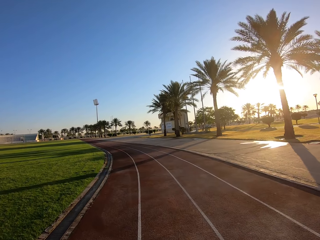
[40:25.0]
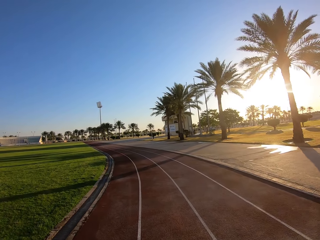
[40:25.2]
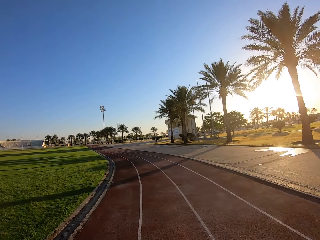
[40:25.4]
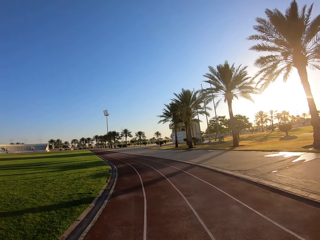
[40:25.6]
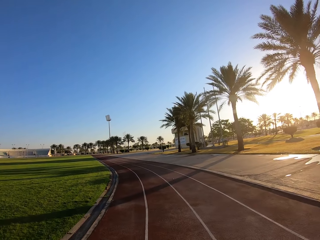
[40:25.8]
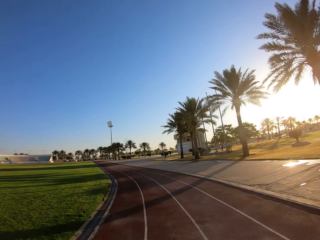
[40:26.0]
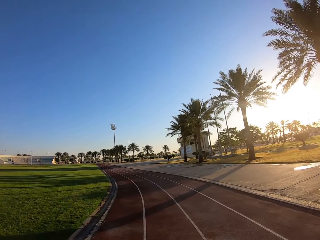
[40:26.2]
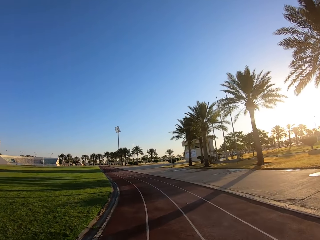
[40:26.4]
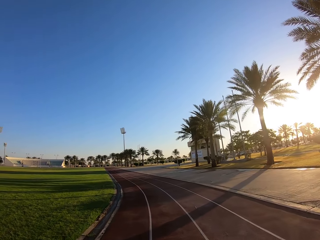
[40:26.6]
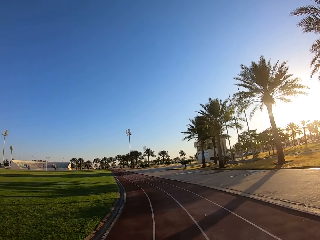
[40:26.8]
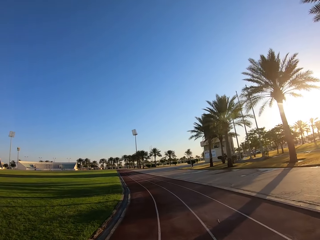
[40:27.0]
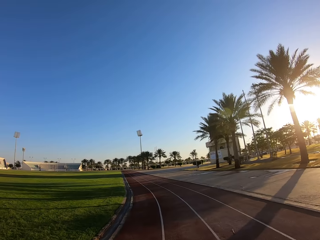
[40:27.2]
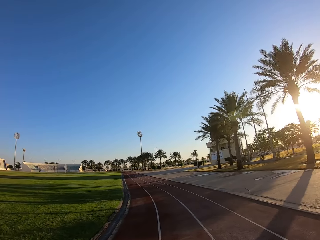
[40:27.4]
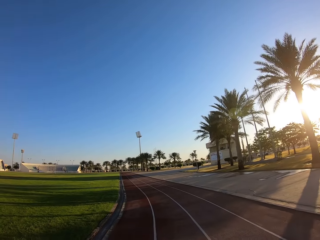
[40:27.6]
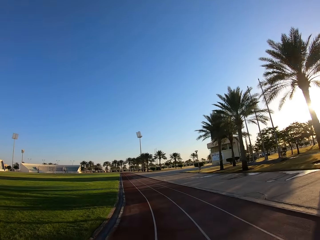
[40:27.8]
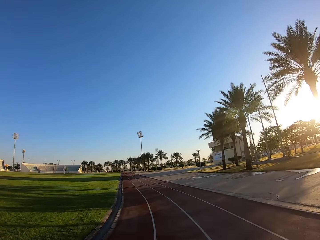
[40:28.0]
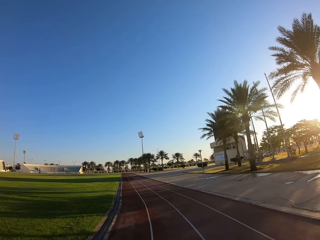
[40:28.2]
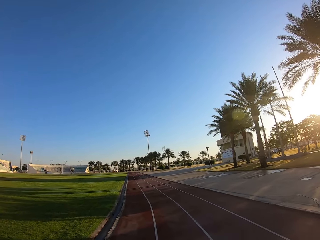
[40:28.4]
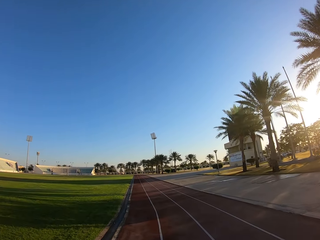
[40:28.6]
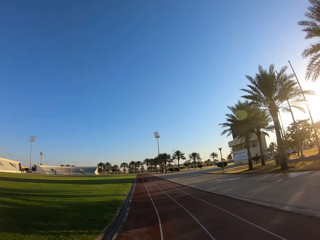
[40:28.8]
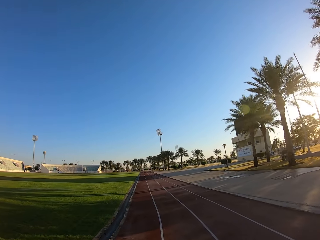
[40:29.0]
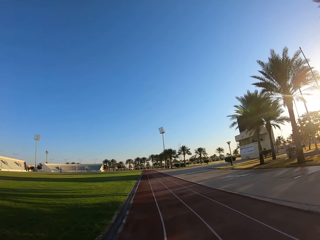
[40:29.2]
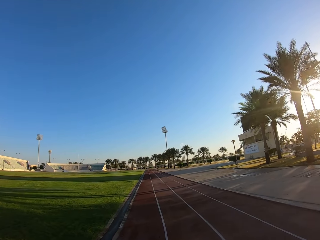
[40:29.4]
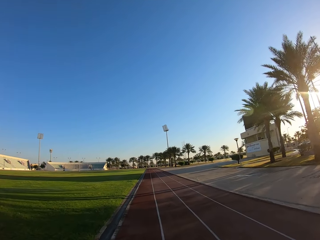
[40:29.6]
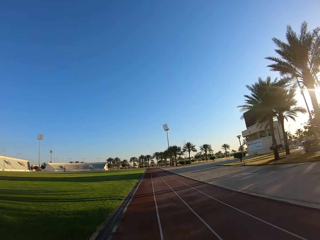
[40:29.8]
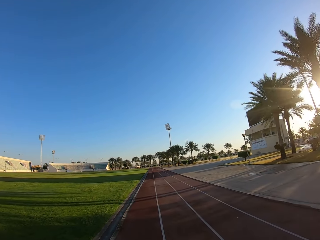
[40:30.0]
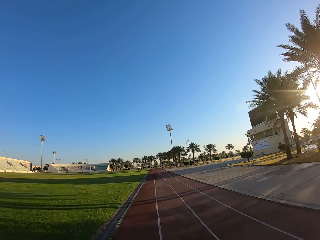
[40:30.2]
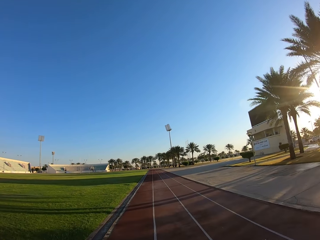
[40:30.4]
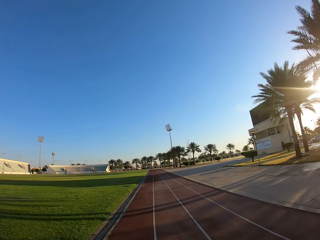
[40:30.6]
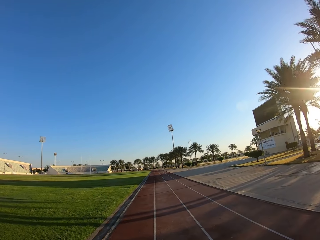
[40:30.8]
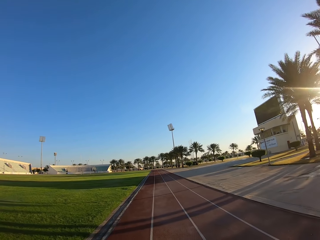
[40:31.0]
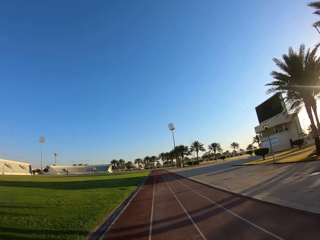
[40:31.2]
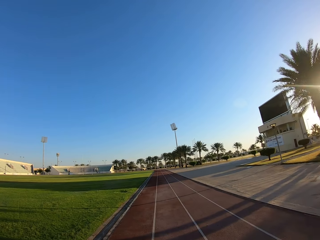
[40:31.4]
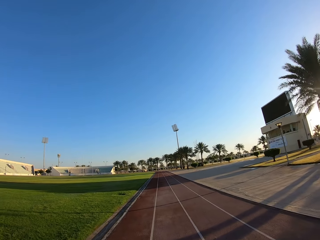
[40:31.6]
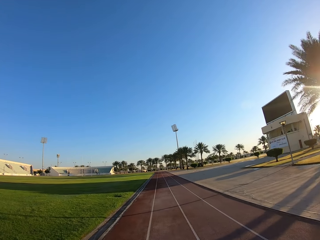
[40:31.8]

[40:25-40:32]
The camera wearer jogs.

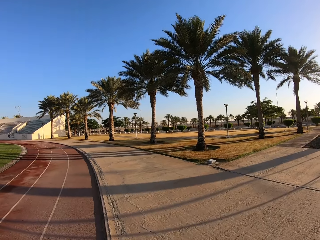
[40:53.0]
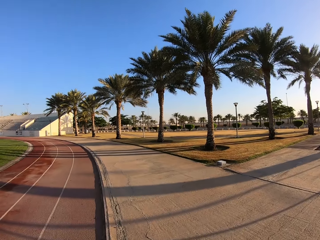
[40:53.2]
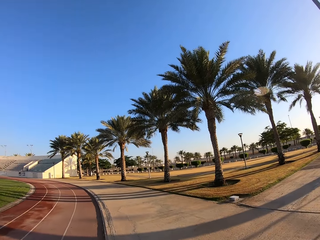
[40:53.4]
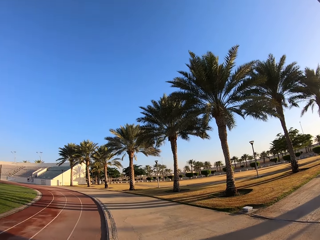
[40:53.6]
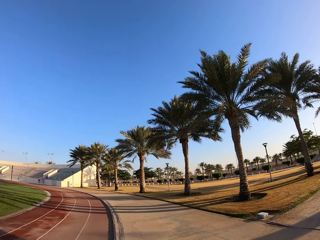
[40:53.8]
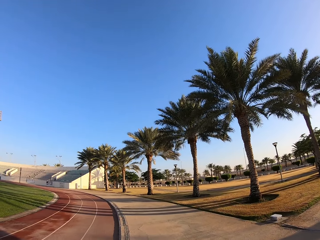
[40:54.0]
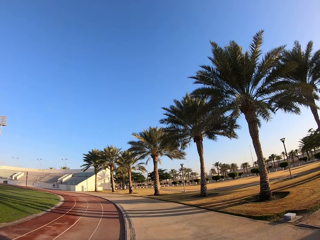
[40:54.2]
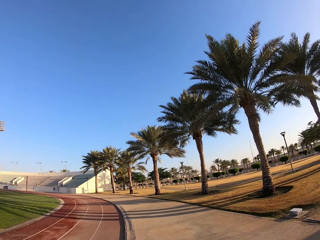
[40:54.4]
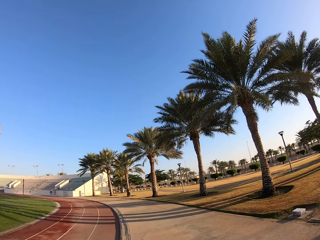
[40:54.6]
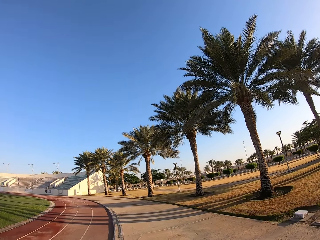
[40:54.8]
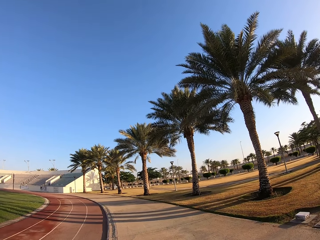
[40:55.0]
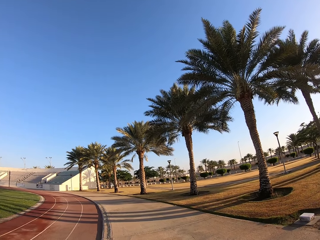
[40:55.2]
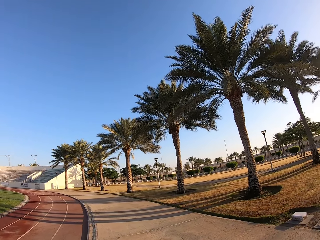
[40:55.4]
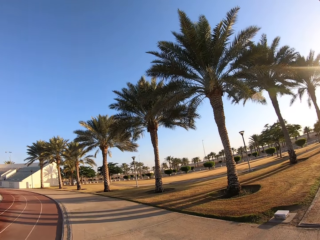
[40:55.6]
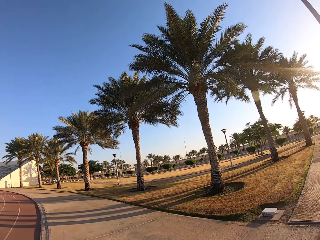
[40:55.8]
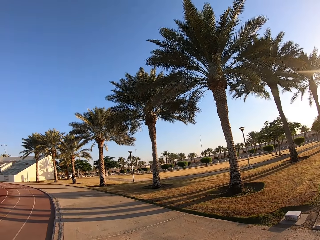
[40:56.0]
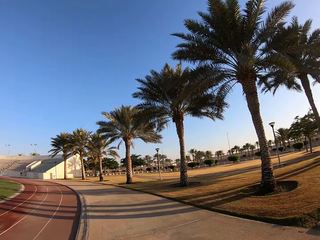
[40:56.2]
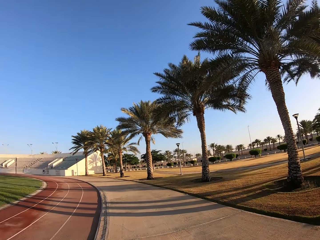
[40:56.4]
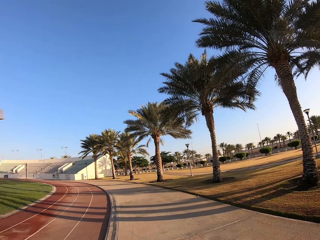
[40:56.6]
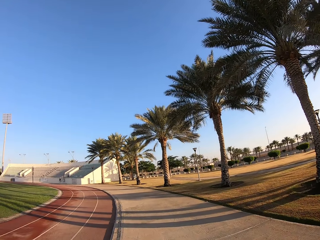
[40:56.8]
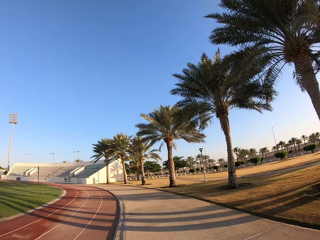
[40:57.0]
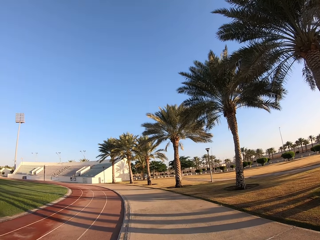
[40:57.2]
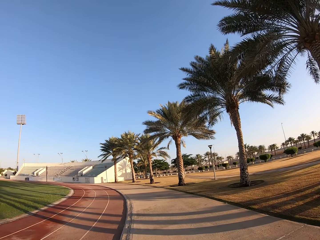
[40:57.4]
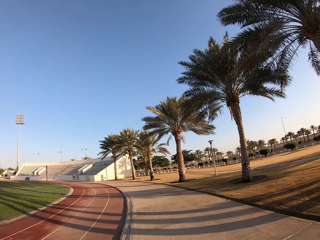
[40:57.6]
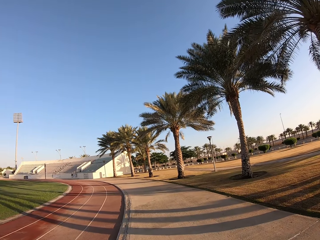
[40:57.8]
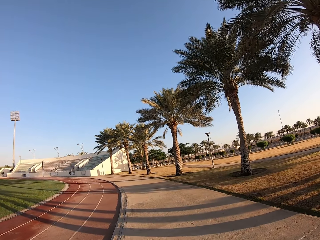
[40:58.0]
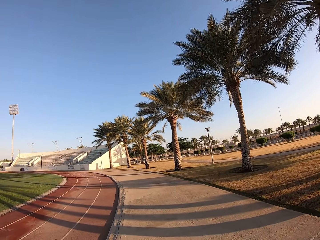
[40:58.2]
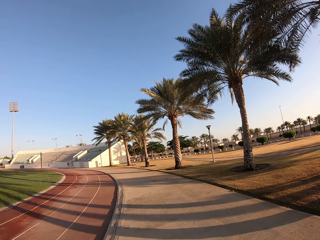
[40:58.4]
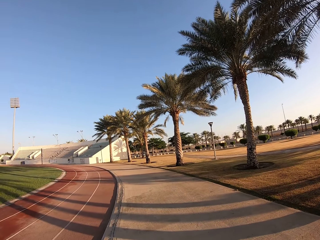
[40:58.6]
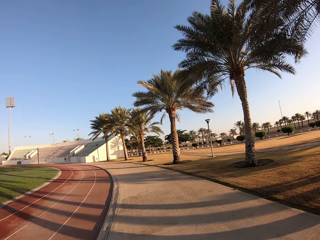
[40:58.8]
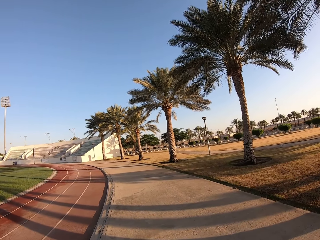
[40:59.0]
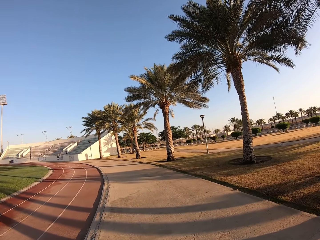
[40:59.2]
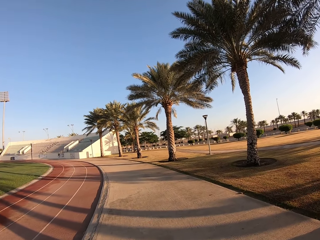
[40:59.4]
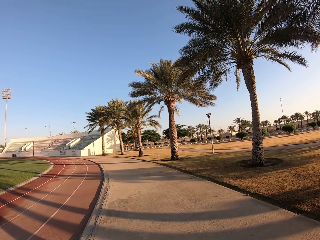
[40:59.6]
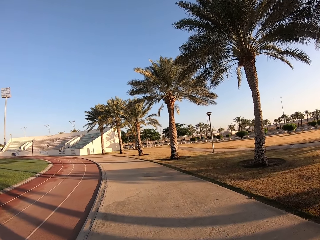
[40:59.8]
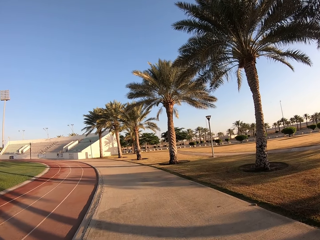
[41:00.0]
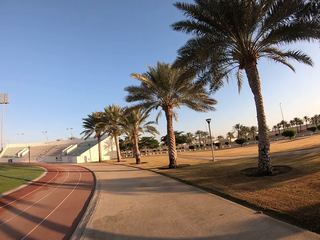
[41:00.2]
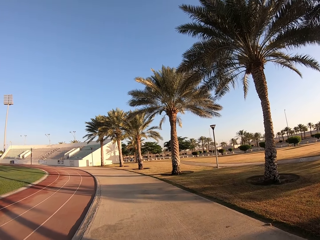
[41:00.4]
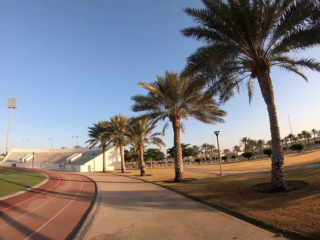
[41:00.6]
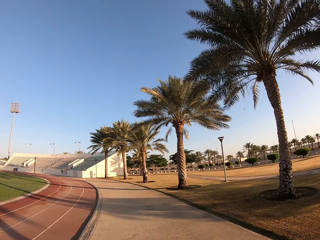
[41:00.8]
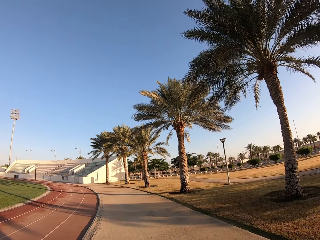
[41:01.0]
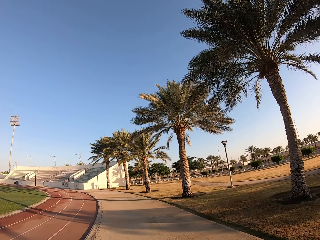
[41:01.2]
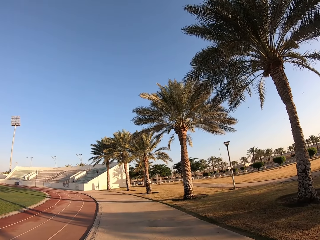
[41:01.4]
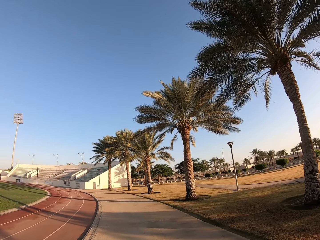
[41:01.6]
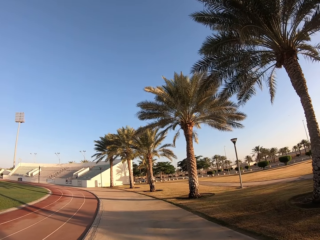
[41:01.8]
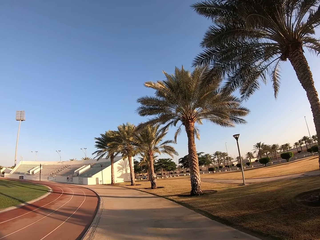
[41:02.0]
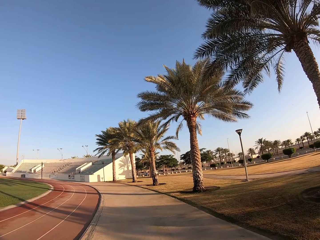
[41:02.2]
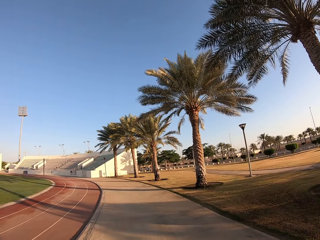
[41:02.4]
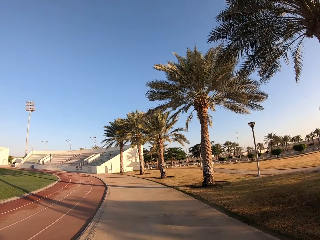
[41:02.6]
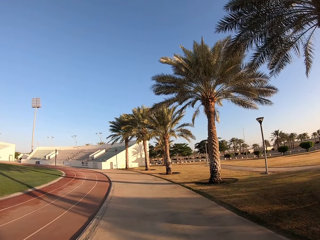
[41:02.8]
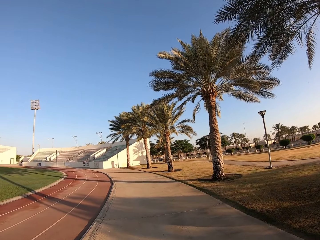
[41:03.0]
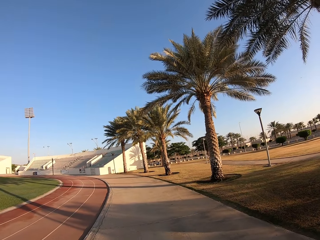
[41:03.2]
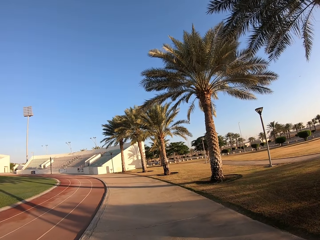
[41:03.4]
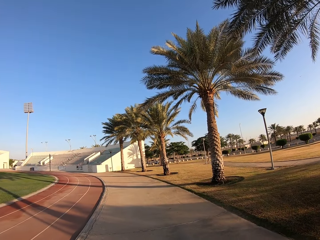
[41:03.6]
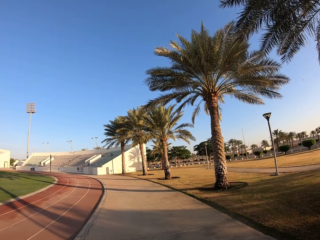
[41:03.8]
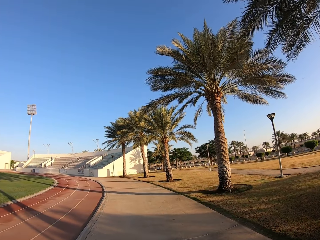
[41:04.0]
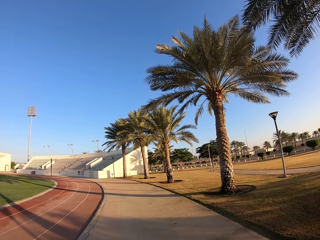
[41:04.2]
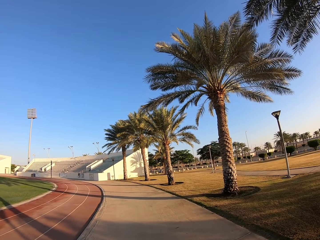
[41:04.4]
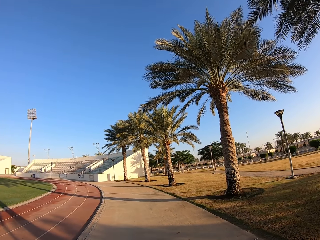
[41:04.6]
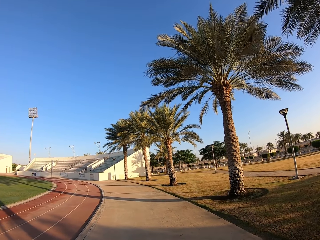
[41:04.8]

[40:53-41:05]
The camera wearer walks. They stop jogging. They look around the stadium. They walk around the stadium.

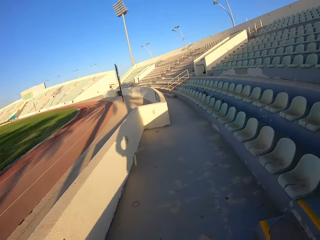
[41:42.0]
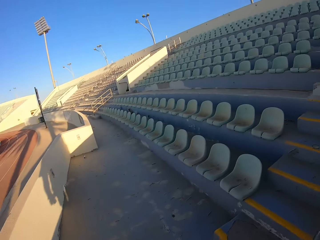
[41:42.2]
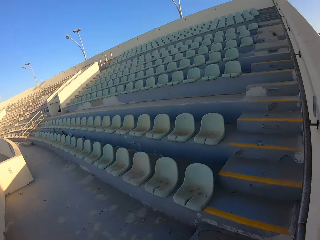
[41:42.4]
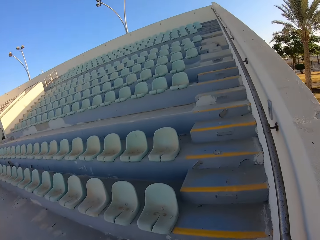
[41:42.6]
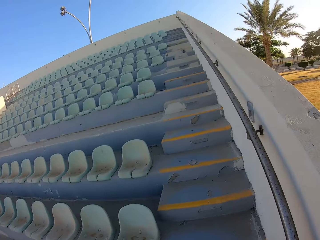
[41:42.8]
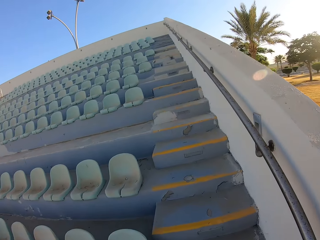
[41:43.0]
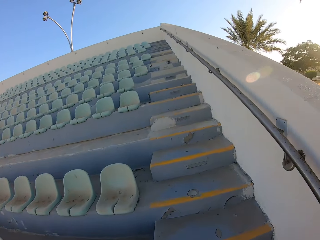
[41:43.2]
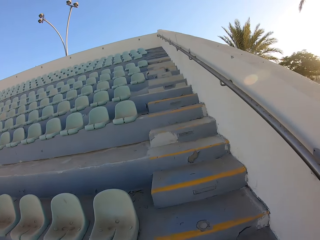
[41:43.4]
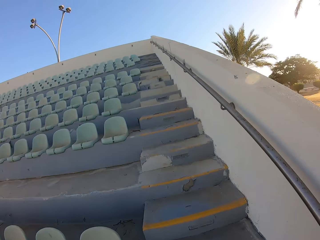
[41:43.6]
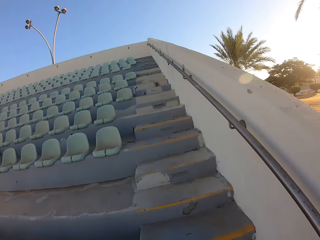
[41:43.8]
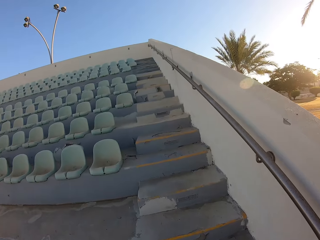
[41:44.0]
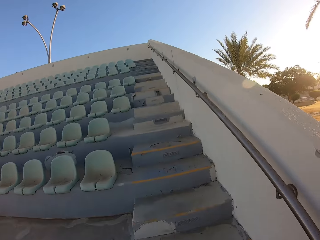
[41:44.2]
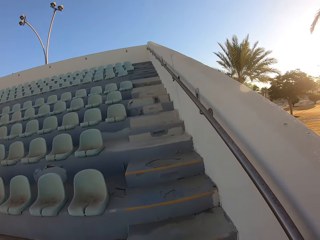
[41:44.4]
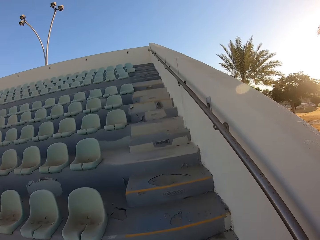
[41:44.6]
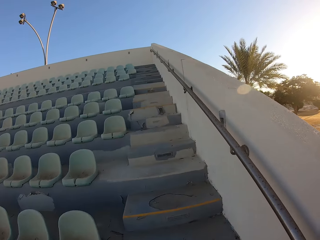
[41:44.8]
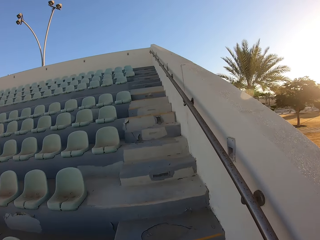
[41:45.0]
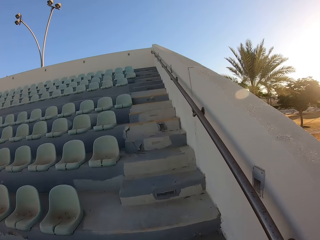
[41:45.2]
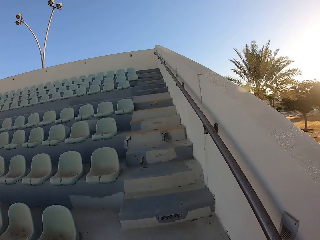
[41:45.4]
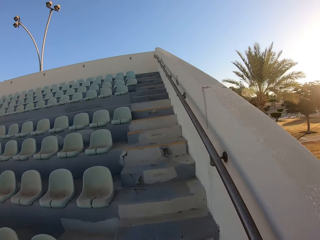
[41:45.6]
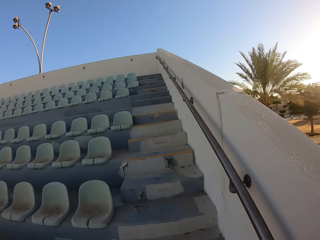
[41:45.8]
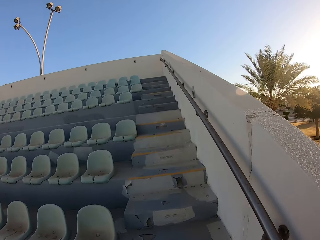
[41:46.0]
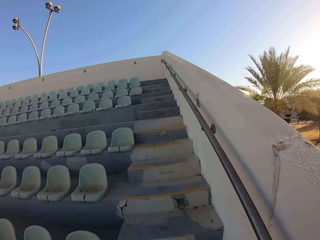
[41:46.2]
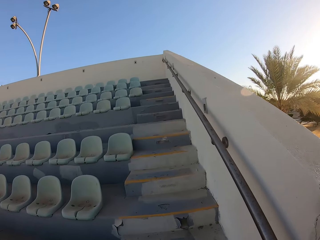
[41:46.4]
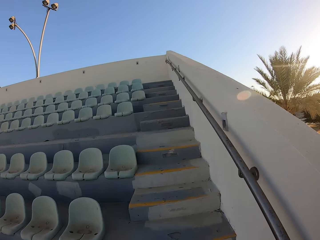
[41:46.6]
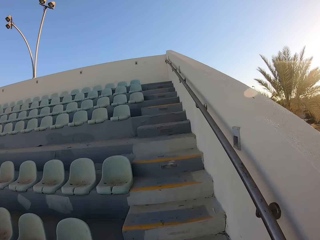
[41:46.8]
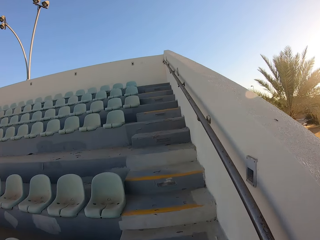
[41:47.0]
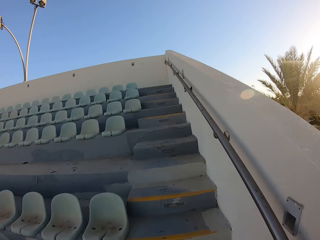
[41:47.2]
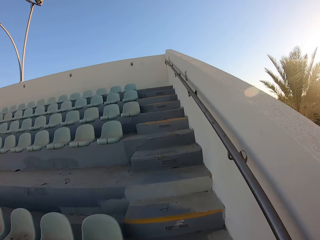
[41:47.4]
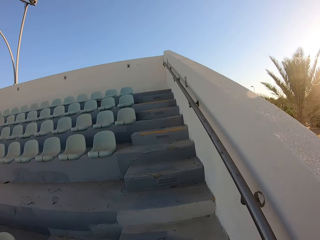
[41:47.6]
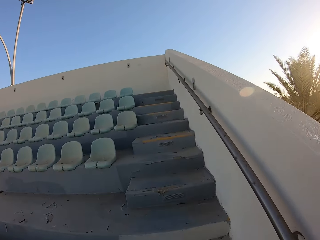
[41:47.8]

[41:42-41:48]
The camera wearer jogs up the stairs.
